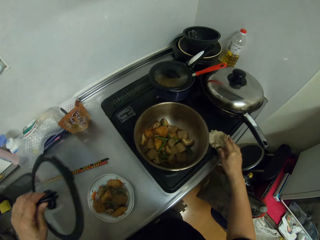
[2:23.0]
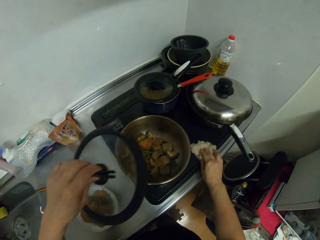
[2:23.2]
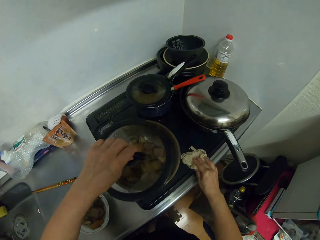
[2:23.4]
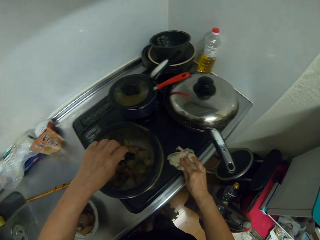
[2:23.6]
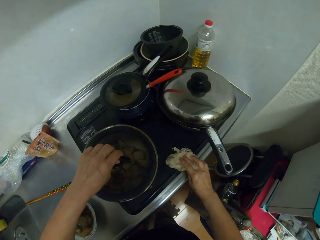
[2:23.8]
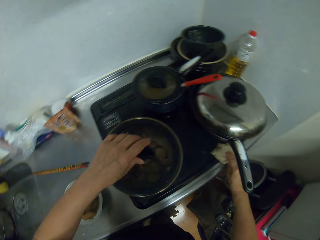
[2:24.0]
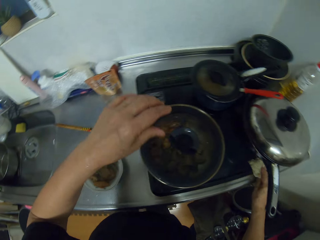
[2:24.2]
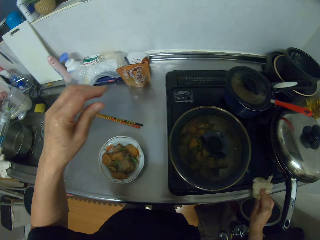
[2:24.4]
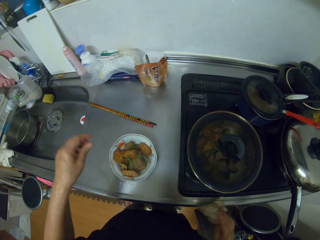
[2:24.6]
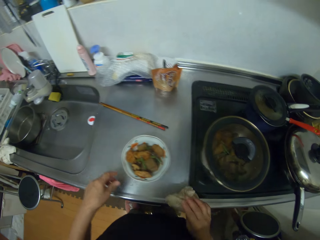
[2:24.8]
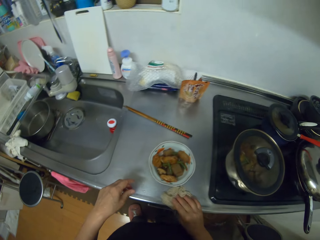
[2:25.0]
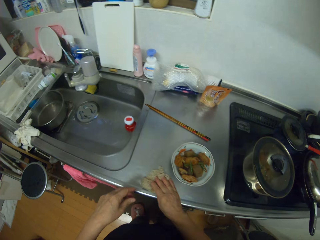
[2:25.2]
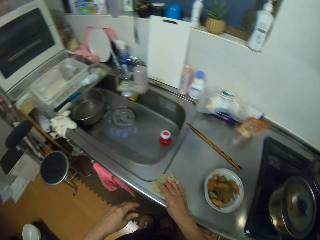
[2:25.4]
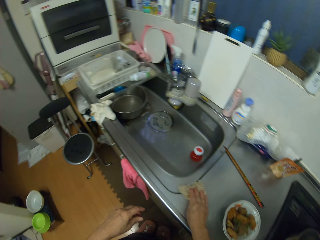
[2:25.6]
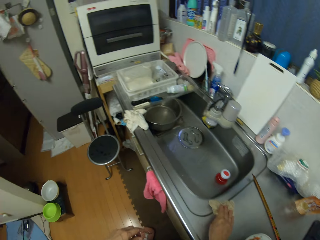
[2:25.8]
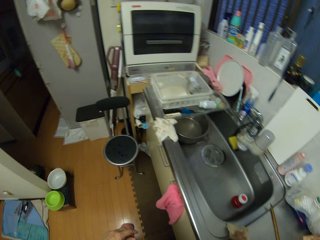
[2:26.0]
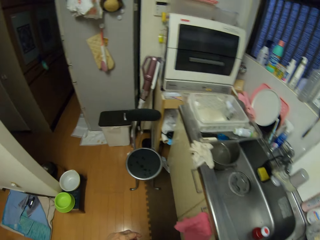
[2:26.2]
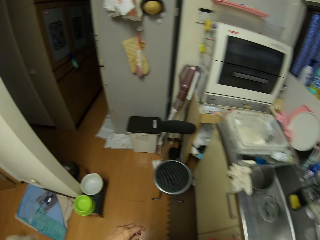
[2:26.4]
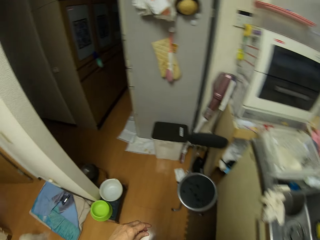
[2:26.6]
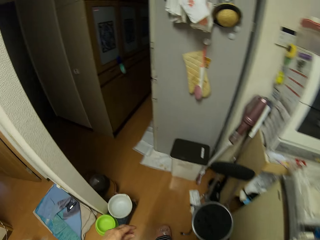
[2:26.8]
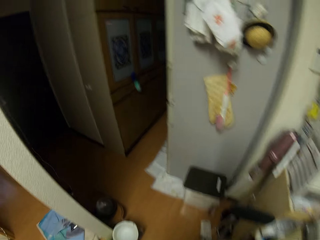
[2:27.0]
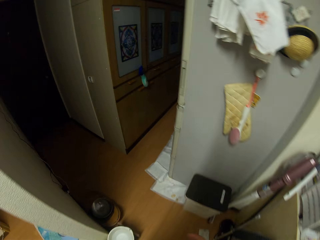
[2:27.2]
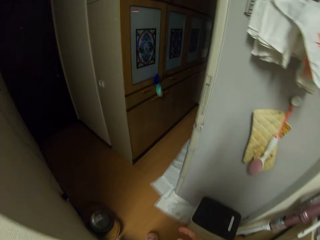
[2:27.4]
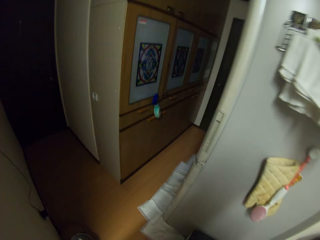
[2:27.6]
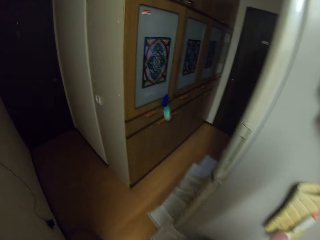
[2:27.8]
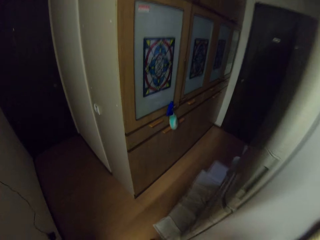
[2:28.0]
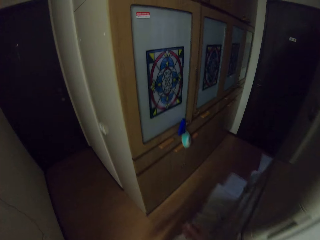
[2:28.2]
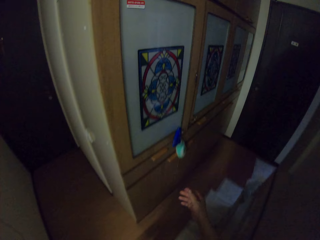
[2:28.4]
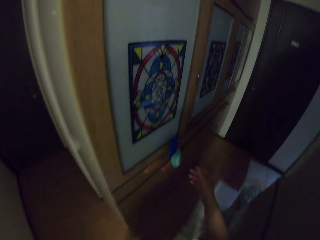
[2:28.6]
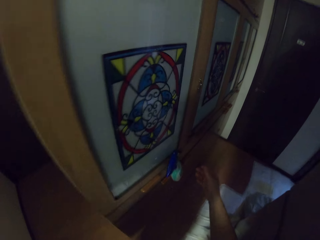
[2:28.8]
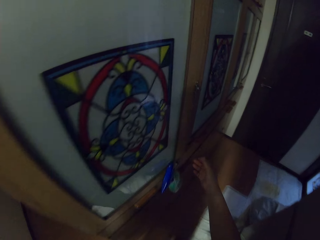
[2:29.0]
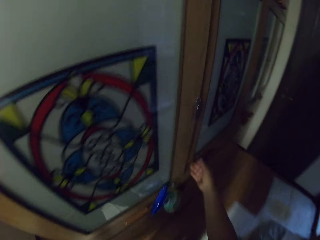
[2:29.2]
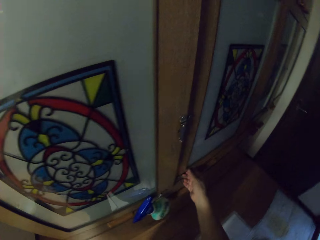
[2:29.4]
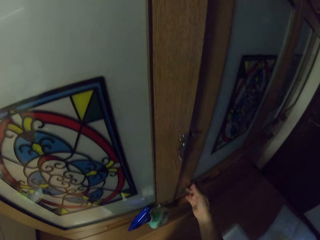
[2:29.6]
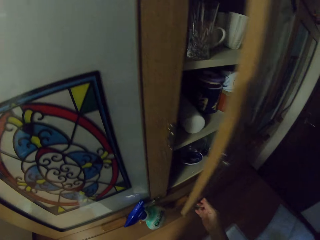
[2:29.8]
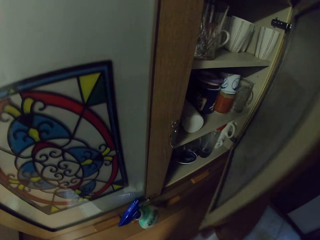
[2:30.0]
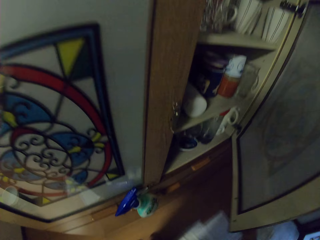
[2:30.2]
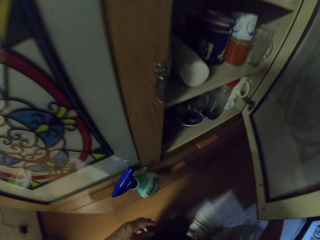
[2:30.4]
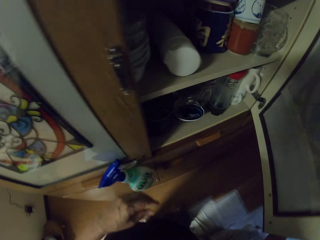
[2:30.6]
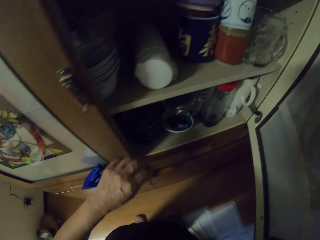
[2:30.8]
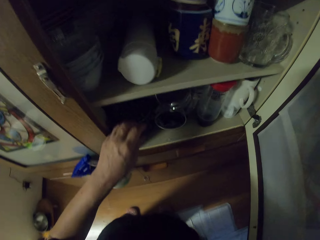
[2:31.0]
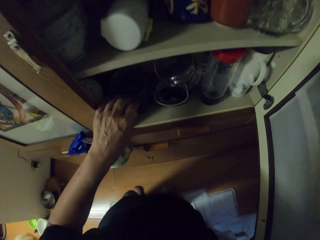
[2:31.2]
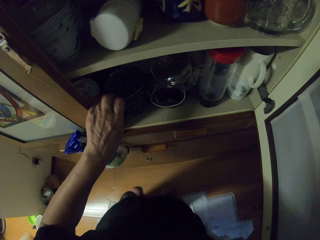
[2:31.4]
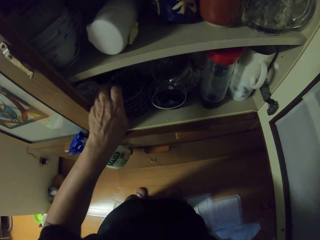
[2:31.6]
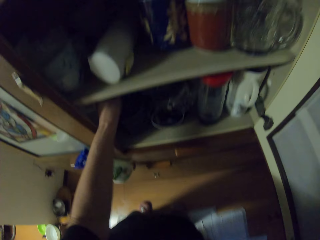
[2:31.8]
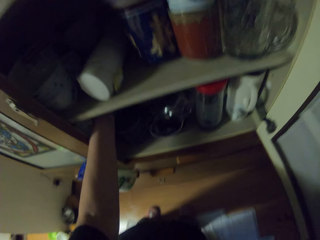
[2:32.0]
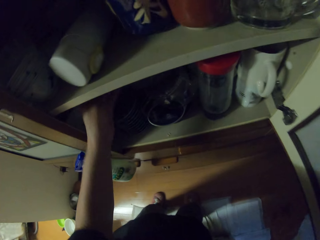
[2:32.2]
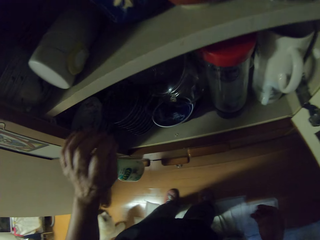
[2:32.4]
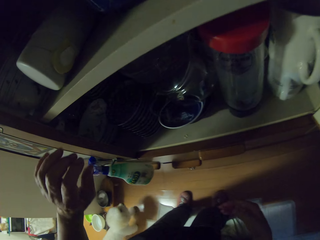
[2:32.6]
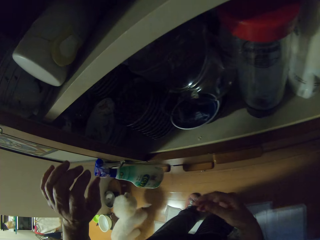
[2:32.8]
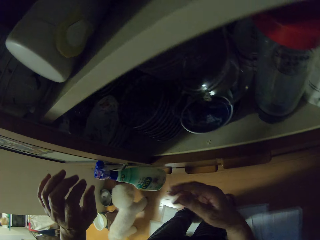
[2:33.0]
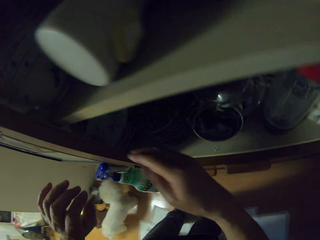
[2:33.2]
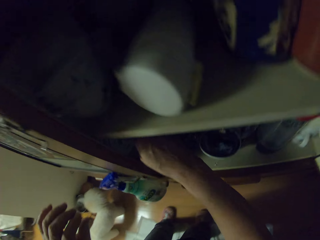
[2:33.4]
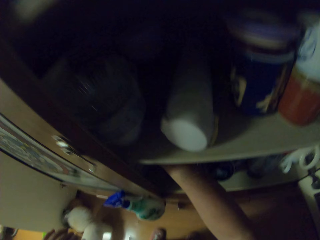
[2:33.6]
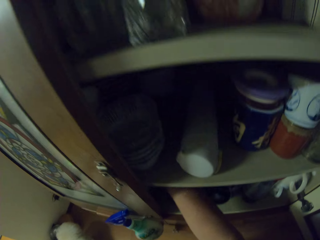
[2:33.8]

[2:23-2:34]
The camera wearer picks the lid from the sink. They close the cooking pot. They wipe the kitchen top with the towel. They walk around the room. They open the cupboard.

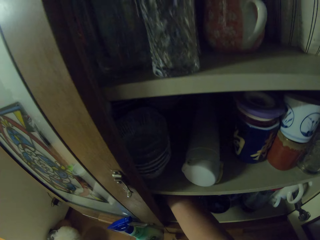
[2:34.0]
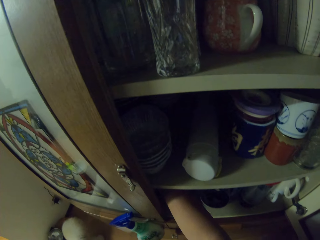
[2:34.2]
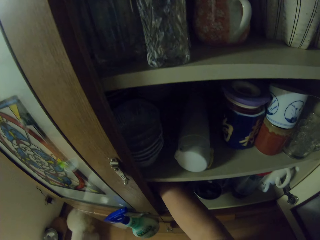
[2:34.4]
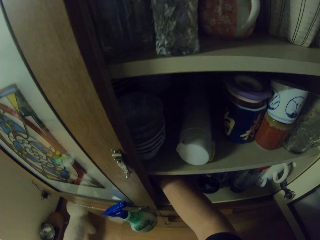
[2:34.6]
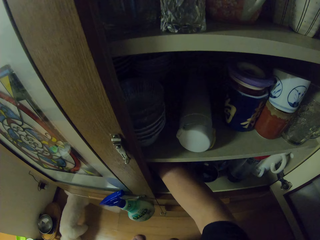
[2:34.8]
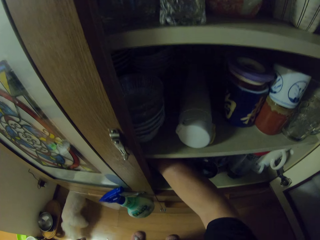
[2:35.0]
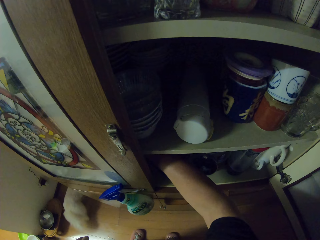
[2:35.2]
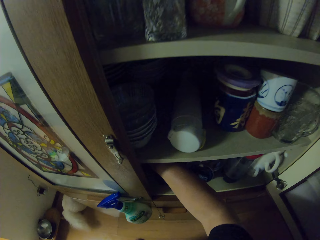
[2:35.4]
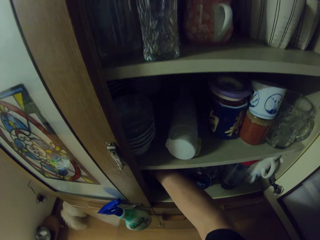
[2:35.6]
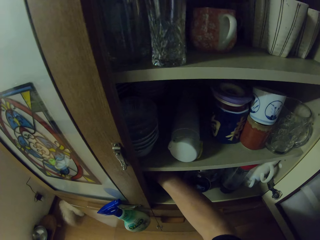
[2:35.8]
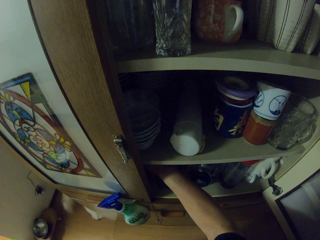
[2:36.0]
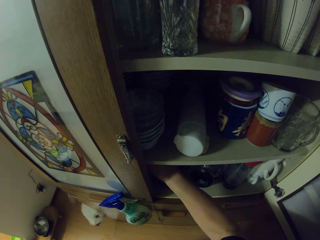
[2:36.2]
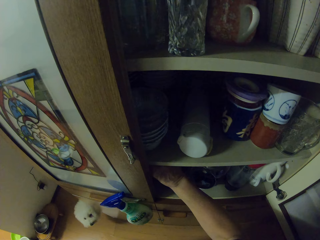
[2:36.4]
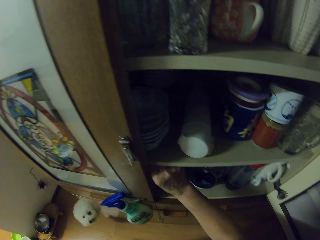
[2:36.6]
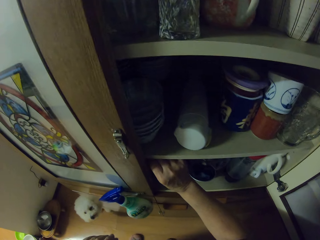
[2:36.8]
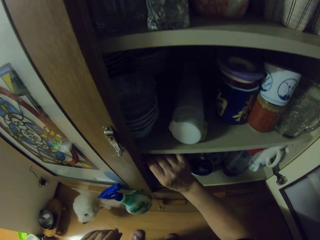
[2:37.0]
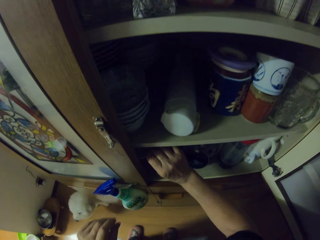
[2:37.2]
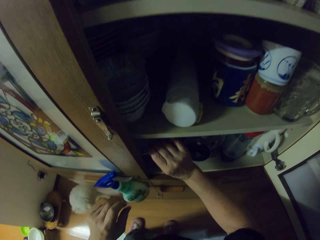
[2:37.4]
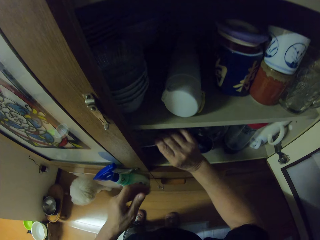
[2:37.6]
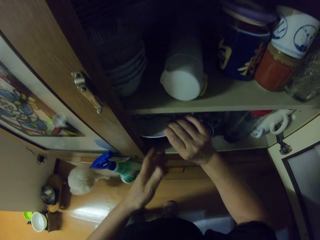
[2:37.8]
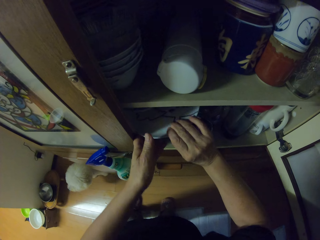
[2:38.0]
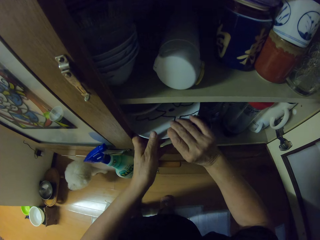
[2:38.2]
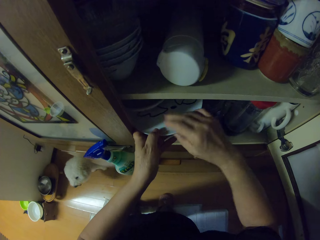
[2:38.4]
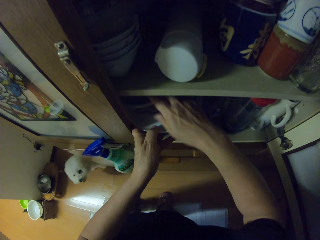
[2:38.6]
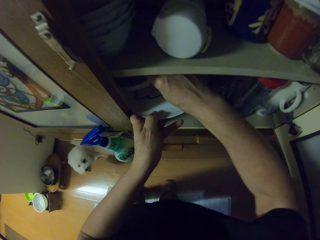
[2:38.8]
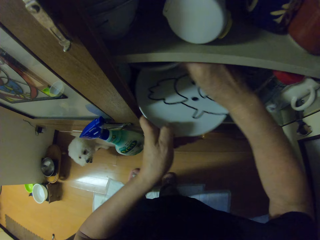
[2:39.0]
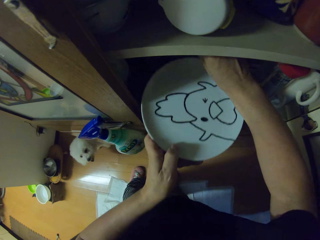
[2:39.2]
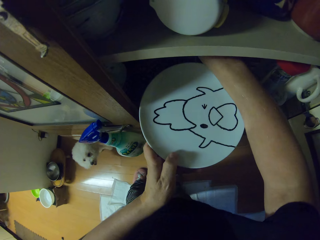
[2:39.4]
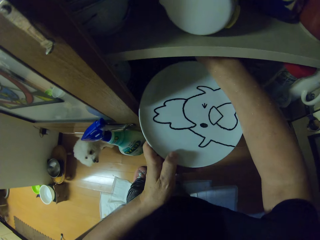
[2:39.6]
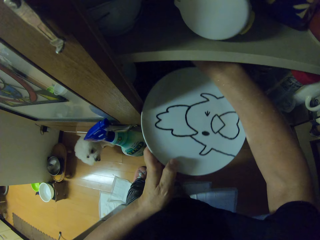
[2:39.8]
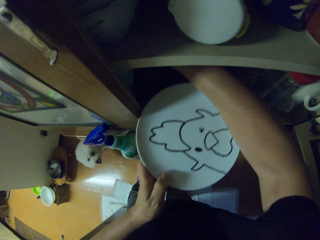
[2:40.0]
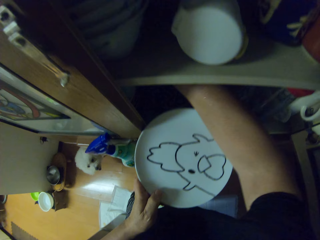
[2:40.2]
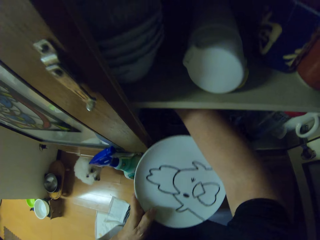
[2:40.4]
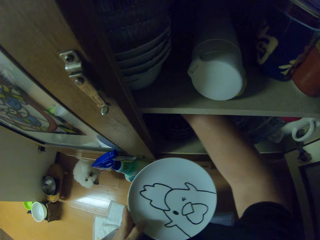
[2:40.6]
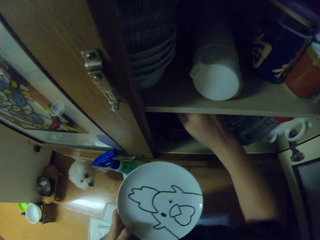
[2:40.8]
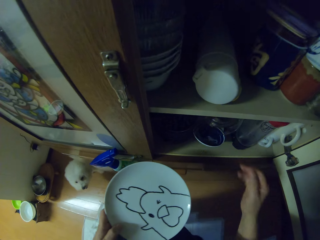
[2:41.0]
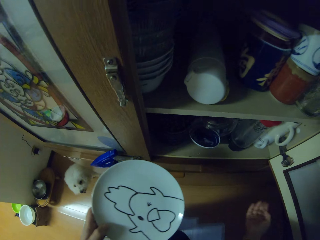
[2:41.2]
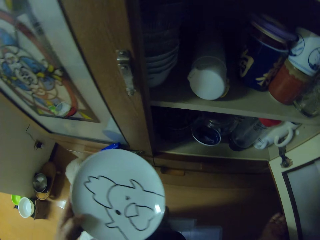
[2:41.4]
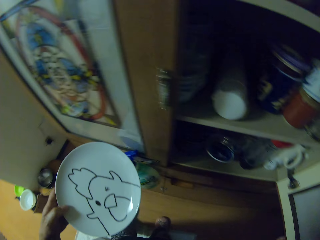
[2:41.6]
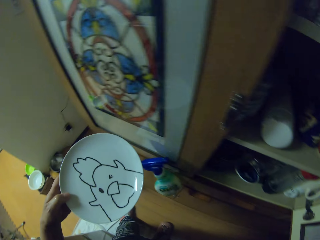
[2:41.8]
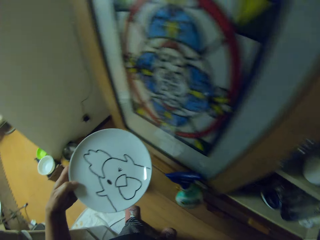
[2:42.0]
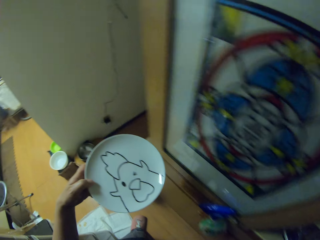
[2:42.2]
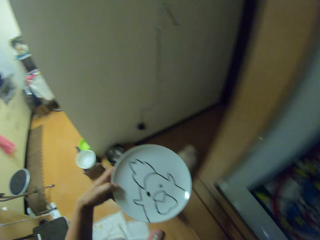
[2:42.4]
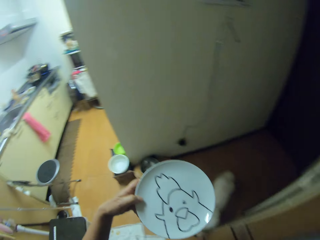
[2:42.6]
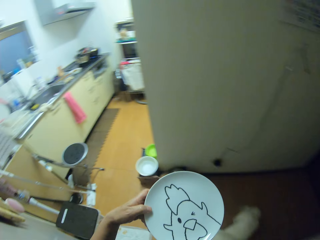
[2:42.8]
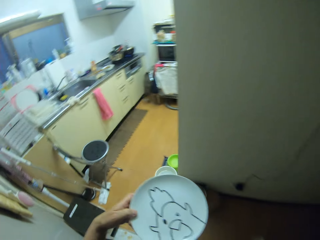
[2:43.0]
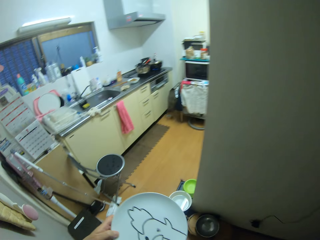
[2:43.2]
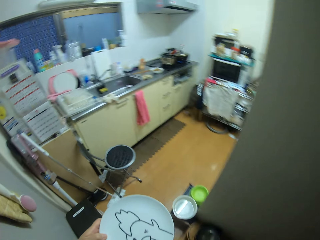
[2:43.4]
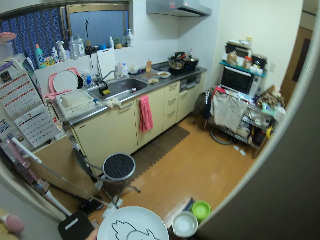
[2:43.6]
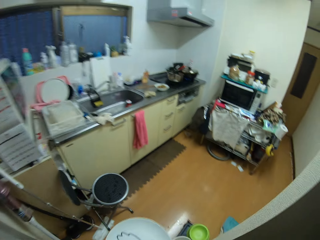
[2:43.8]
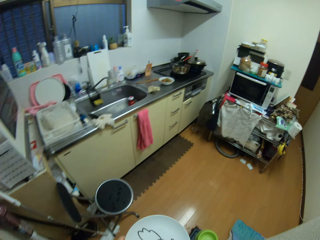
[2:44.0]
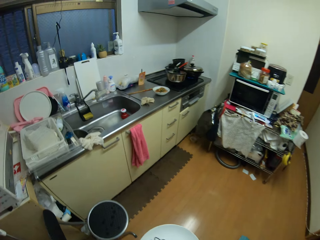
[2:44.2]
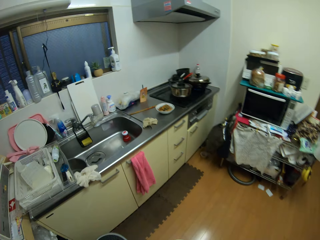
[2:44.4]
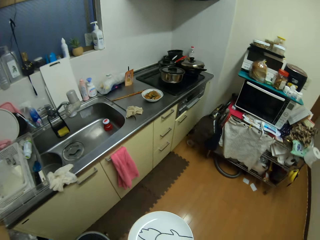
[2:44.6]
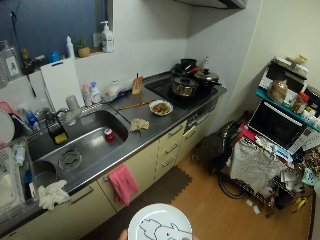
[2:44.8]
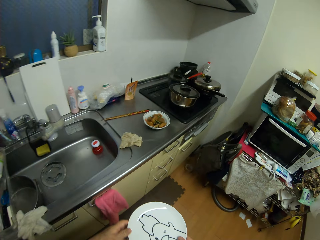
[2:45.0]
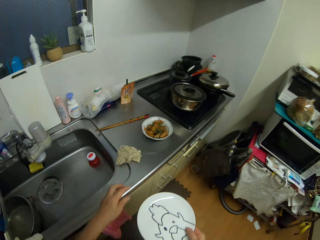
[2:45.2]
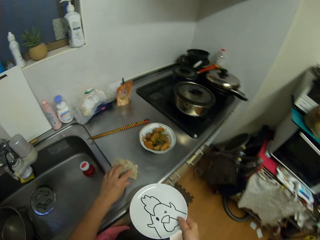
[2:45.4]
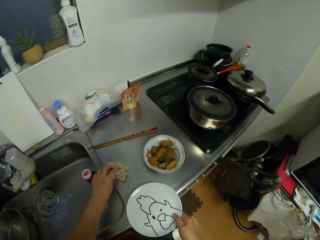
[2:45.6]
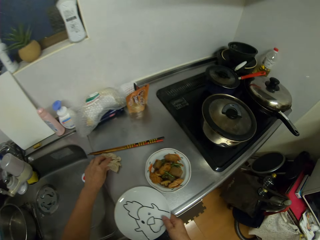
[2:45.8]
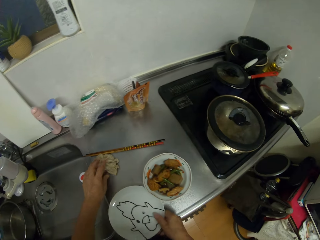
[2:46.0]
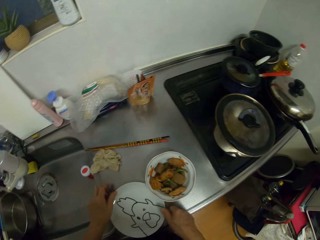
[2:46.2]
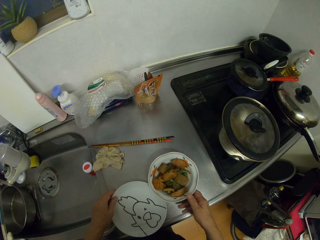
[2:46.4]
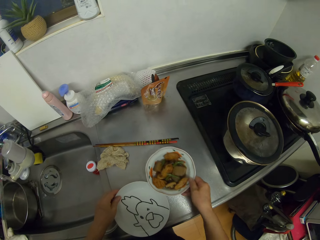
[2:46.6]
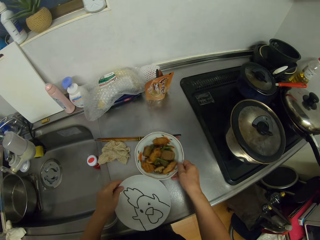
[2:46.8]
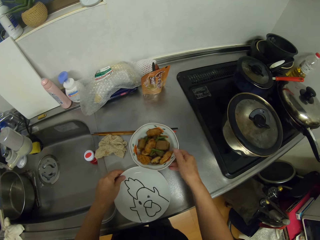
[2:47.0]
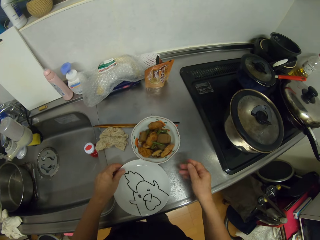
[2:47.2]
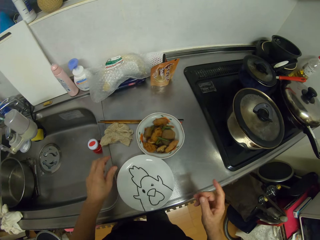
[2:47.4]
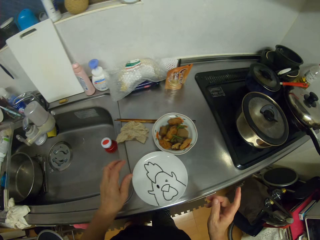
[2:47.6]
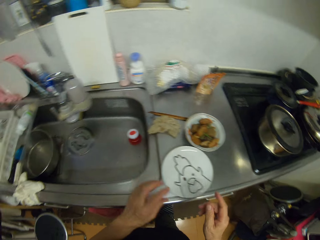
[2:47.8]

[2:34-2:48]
The camera wearer selects the plates in the cupboard. They pick up a plate from the cupboard. They close the cupboard. They walk around the room. They put the plate on the kitchen top.
